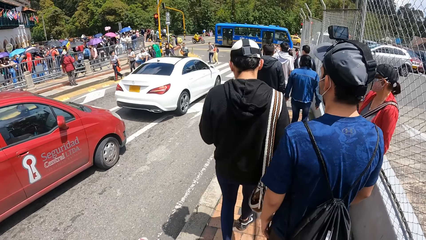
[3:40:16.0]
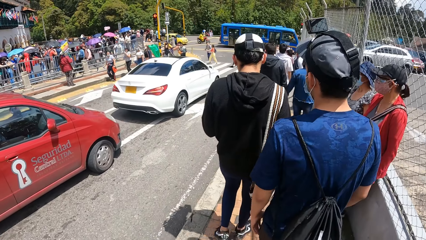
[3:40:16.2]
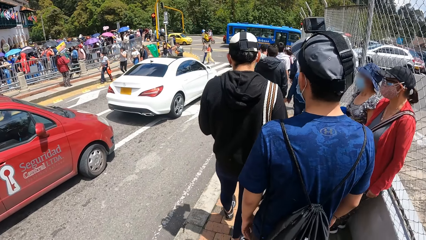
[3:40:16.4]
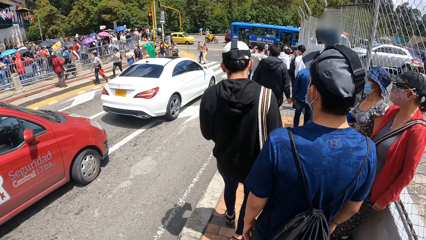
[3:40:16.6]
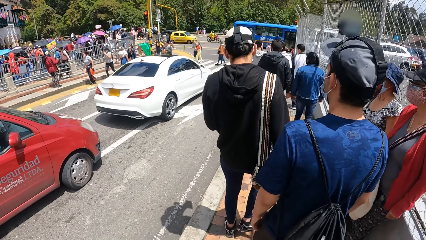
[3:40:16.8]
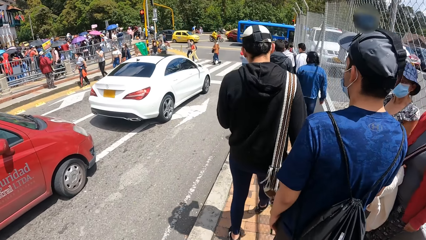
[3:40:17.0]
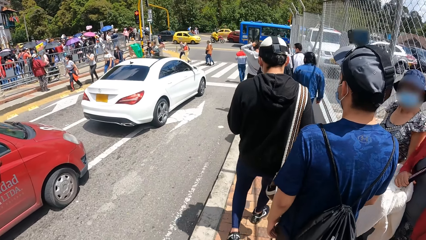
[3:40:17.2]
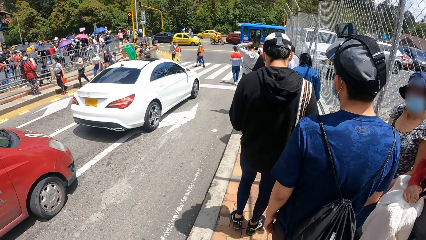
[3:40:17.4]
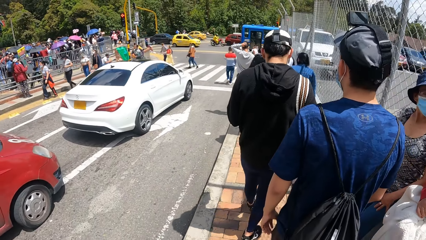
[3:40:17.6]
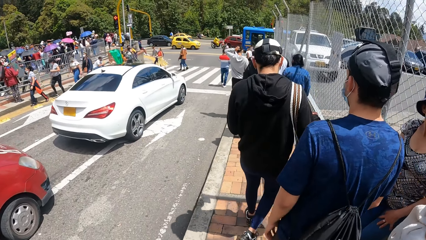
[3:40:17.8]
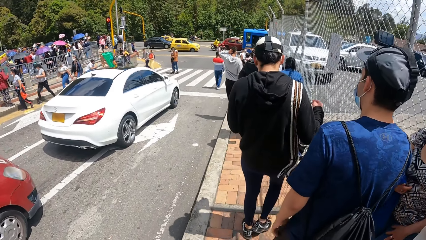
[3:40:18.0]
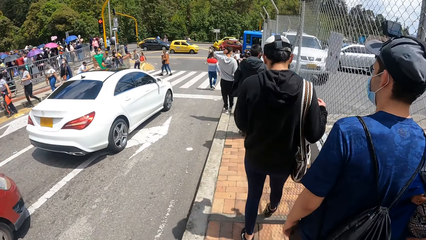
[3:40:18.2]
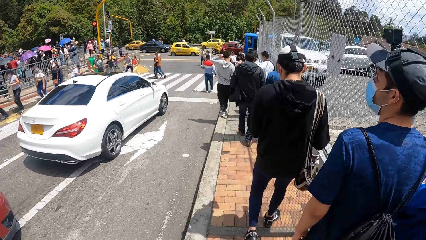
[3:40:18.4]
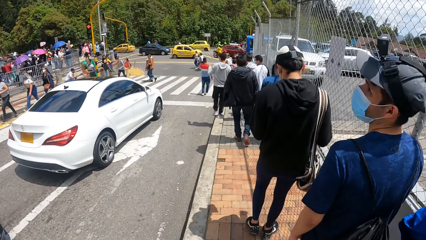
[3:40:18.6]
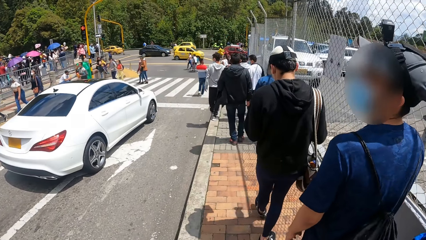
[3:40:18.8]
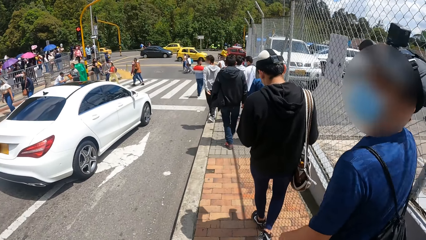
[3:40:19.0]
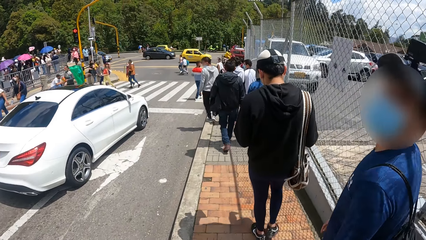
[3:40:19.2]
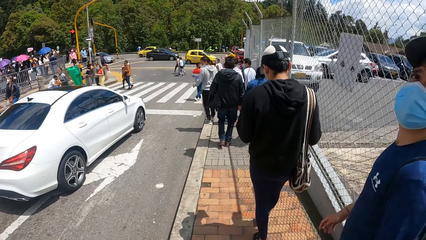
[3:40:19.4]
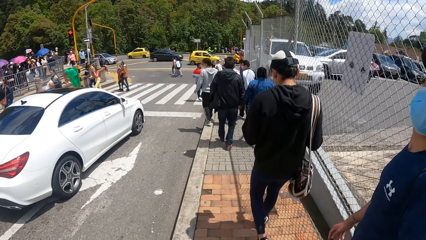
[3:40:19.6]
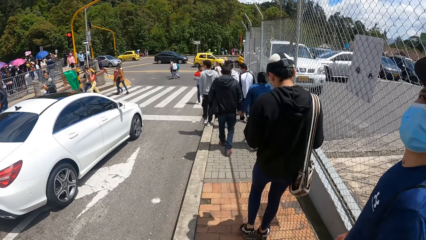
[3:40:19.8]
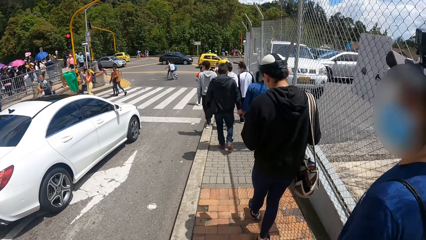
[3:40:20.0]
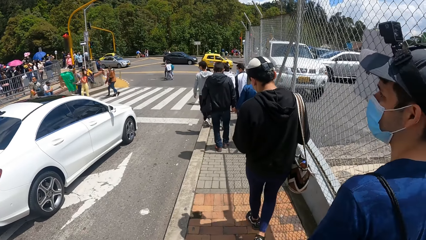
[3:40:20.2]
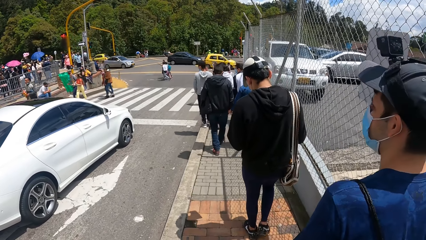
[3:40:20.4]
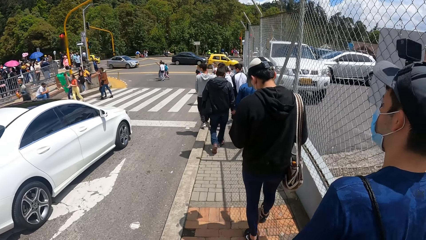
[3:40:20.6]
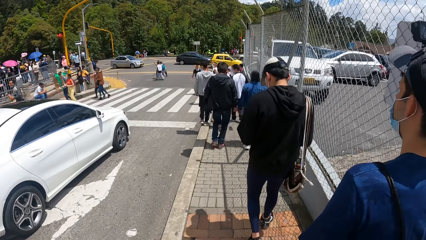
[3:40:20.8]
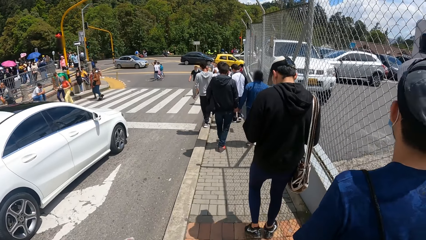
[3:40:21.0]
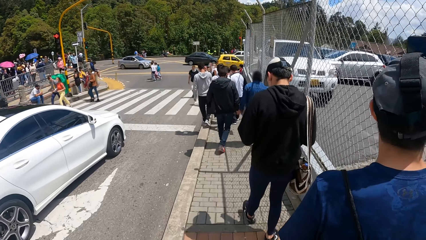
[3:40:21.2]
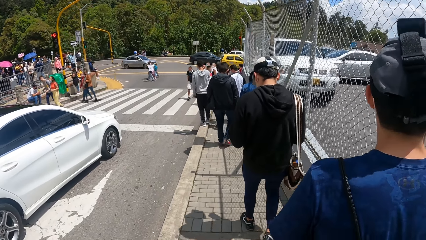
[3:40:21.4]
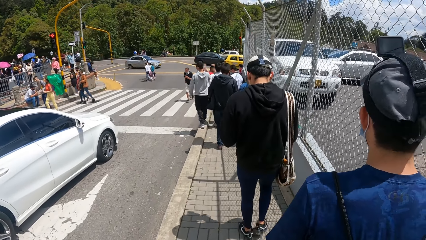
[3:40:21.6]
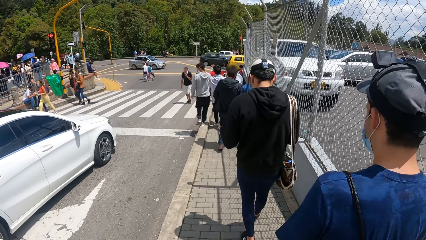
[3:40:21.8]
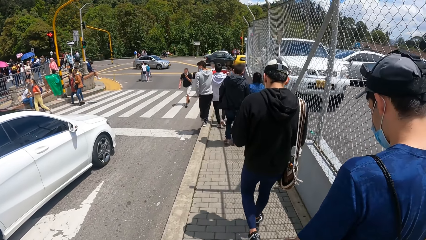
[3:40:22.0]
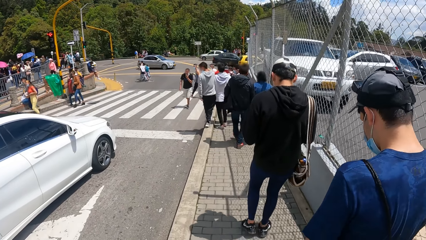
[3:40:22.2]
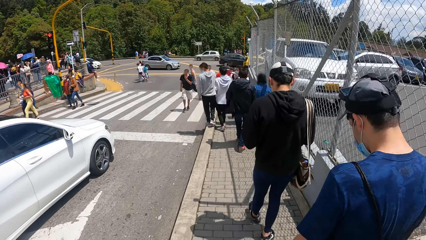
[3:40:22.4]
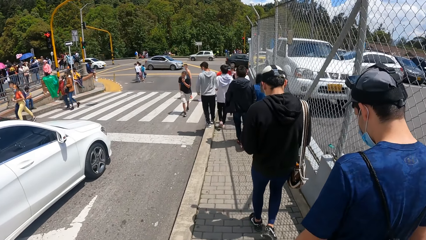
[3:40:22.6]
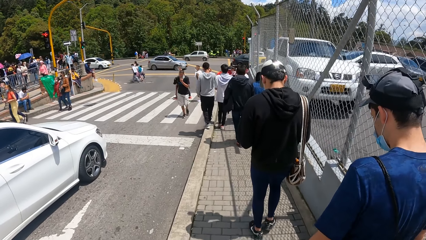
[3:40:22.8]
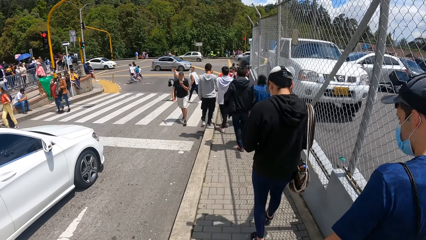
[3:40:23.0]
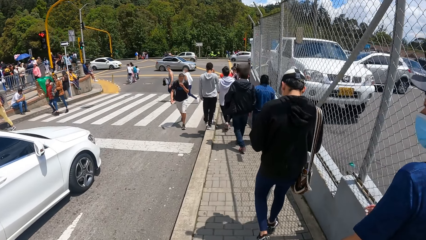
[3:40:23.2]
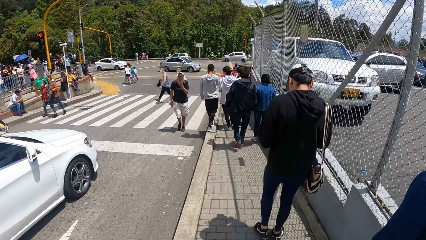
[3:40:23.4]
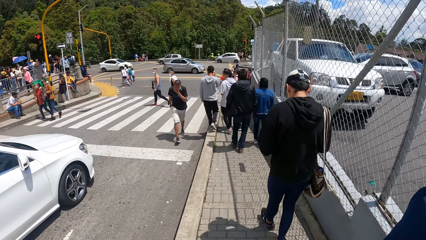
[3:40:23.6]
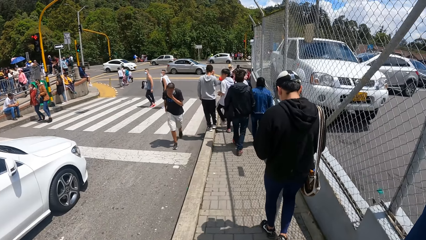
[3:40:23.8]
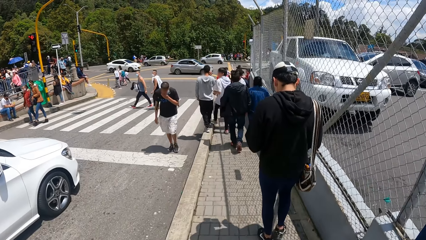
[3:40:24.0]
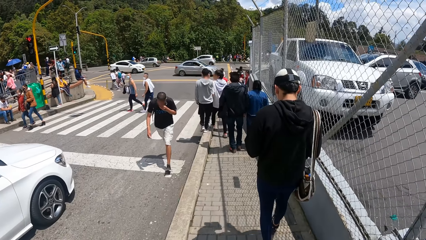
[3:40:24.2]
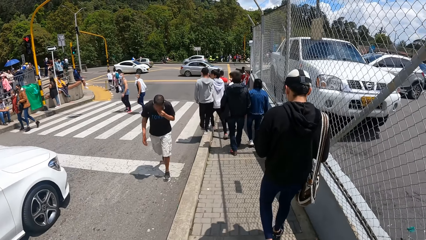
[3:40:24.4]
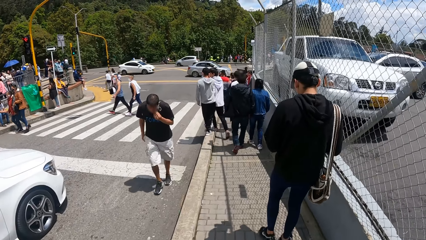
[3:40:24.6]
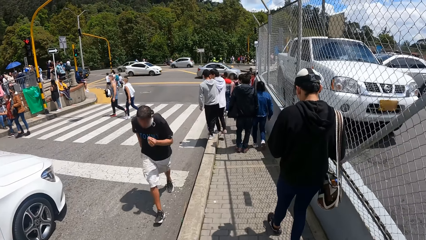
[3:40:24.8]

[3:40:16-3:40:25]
The camera wearer discusses with a man on the footpath.

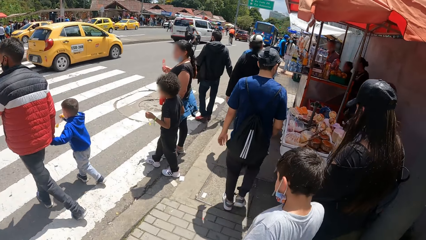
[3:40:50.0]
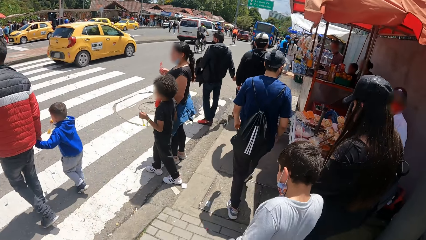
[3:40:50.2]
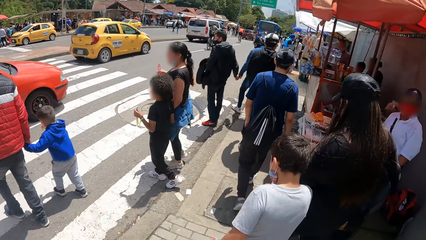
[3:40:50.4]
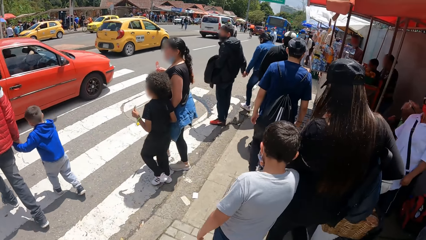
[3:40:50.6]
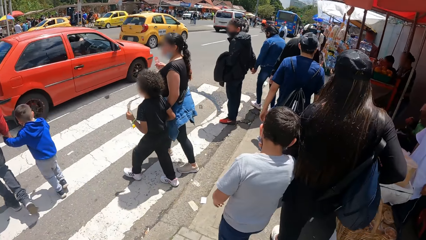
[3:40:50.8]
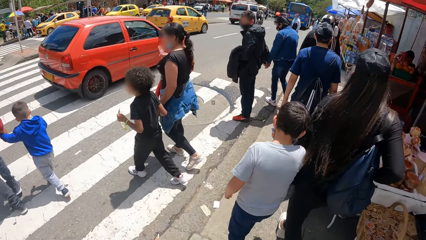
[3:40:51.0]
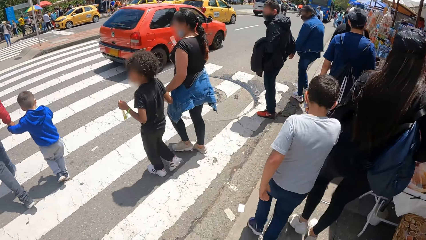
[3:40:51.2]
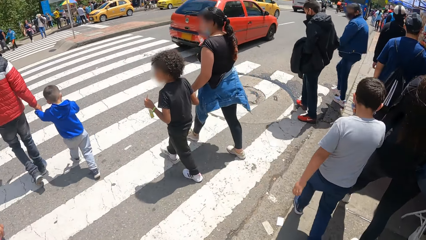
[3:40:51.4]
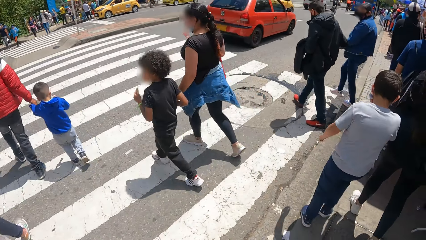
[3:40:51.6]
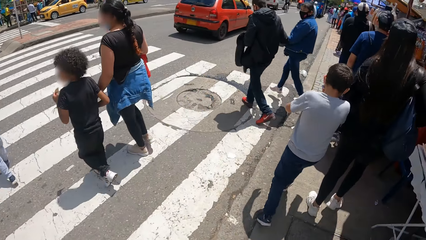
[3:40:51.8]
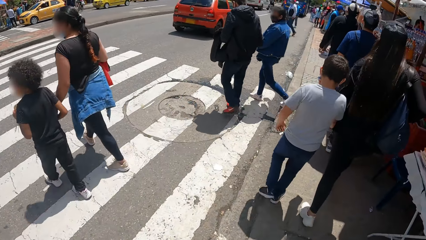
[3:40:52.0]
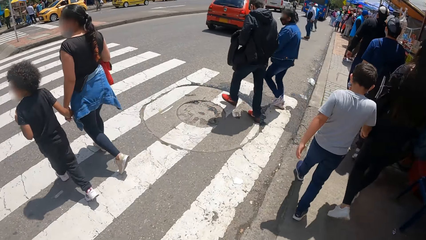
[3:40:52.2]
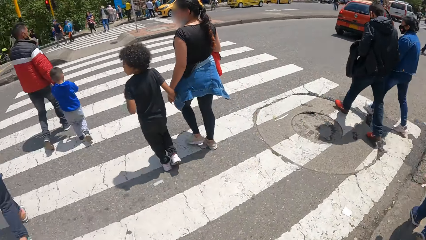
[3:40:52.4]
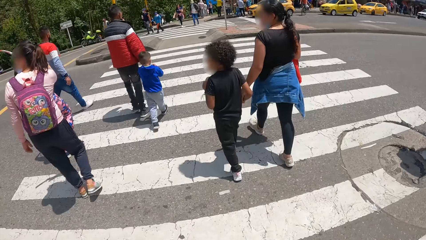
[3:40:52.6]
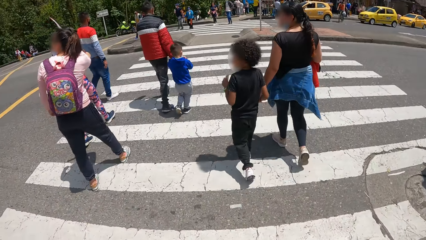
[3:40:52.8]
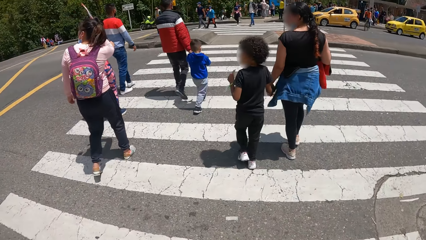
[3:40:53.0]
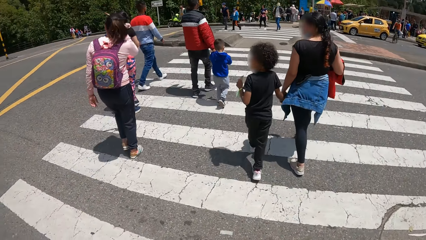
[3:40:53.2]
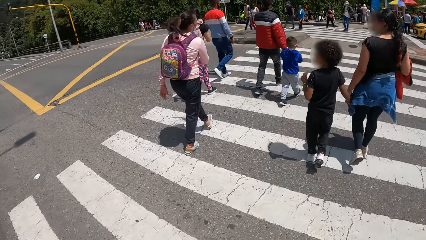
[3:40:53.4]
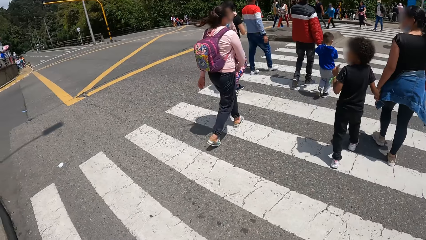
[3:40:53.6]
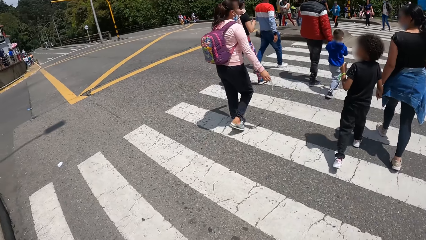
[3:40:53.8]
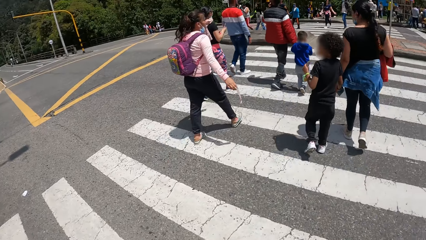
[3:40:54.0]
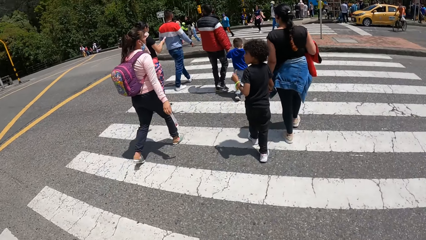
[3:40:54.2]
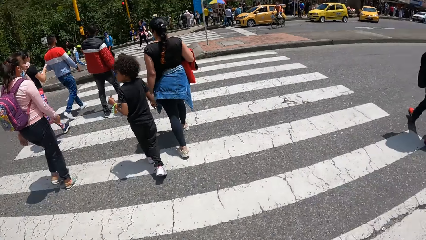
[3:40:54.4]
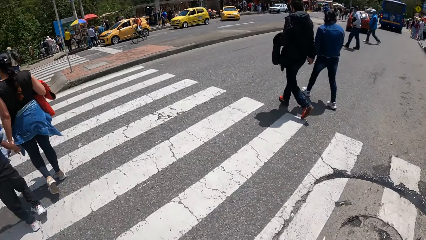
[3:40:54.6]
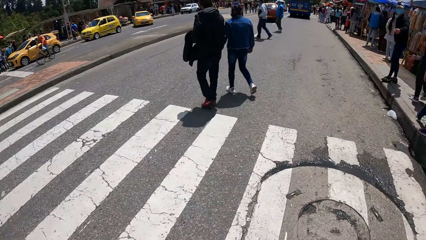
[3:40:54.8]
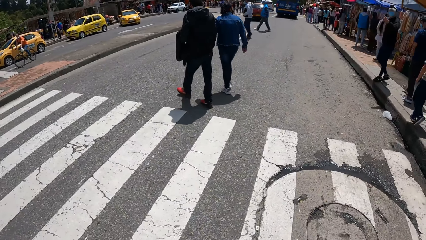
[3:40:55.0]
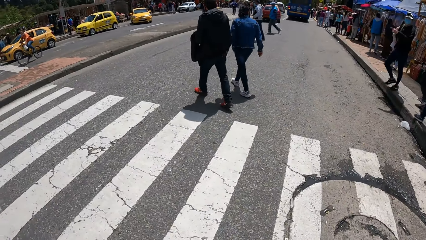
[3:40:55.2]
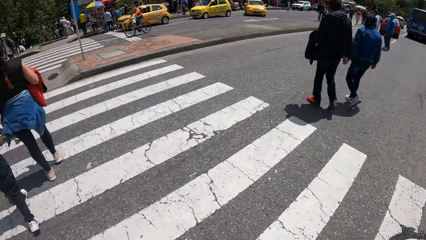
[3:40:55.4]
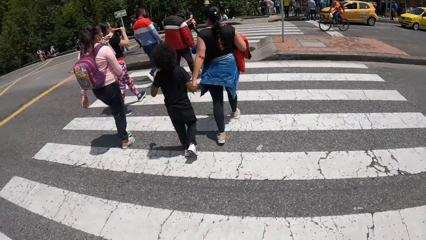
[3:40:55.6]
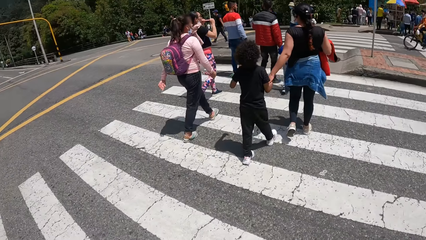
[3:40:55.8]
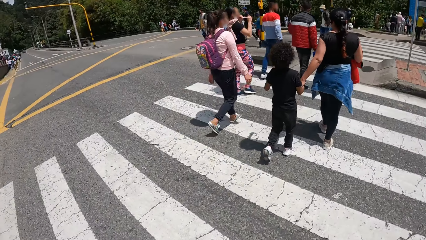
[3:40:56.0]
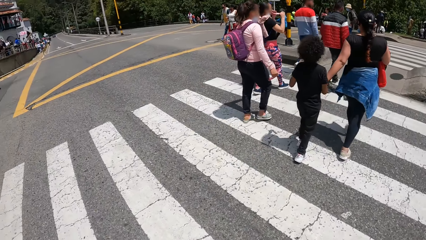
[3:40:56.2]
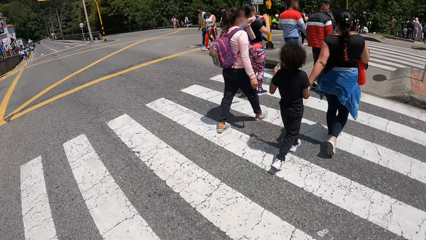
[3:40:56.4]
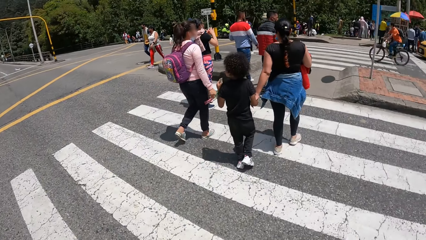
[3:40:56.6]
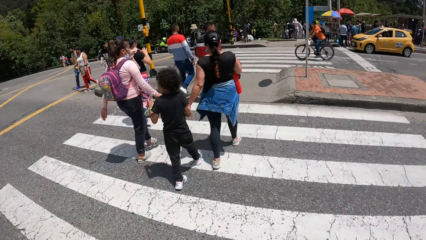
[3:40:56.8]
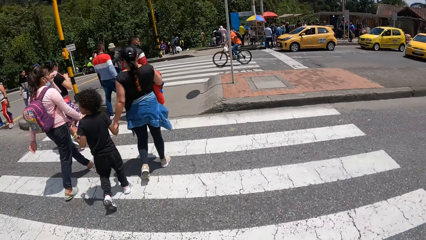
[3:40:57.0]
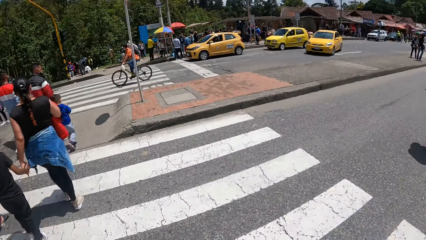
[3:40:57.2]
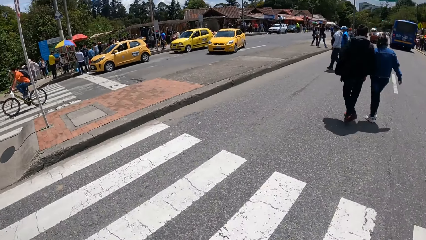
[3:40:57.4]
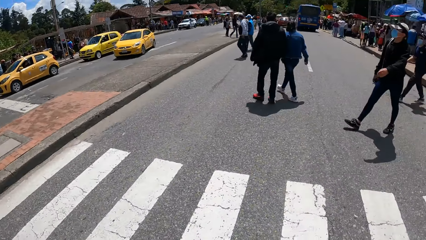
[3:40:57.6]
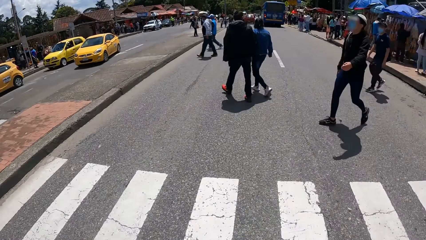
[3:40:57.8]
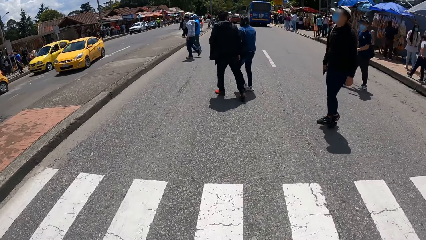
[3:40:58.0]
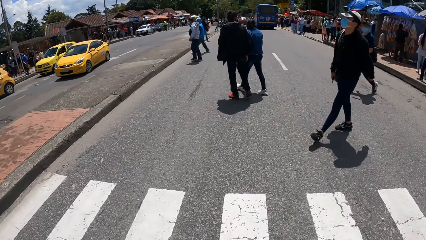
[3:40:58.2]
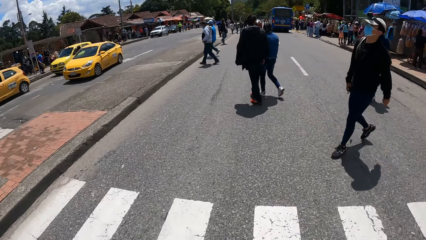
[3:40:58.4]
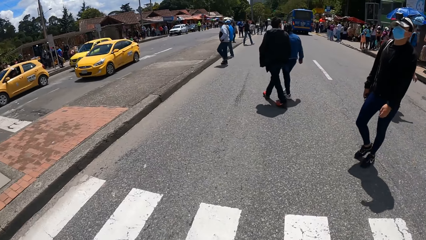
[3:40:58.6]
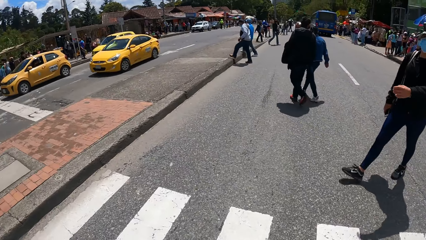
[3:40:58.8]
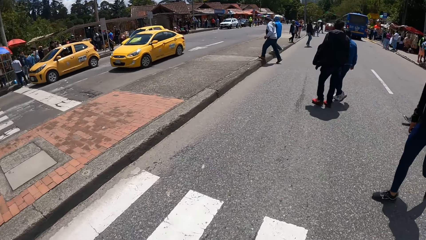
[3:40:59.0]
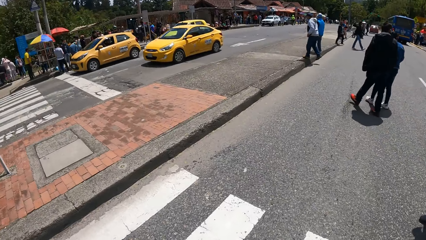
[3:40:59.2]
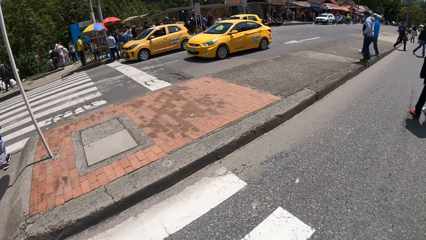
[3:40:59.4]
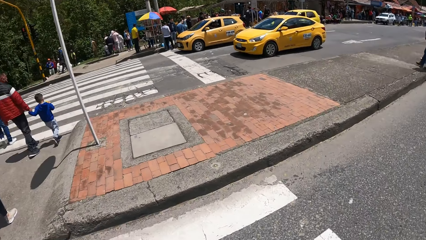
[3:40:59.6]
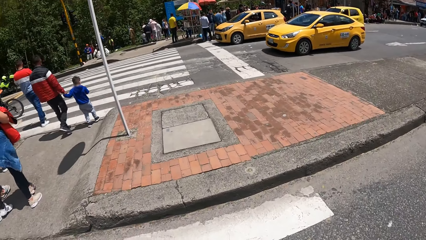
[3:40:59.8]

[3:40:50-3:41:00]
The camera wearer crosses a road alongside many people. They look around.
